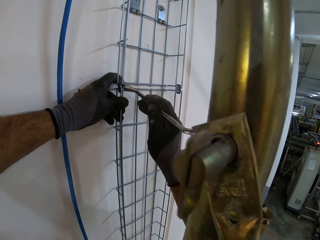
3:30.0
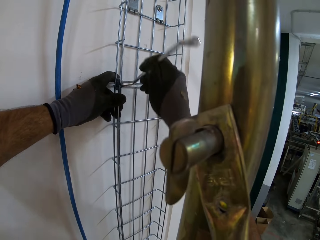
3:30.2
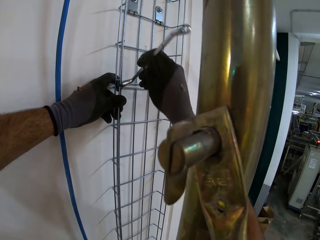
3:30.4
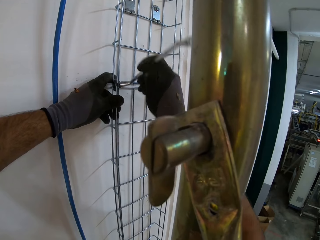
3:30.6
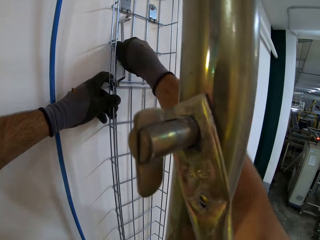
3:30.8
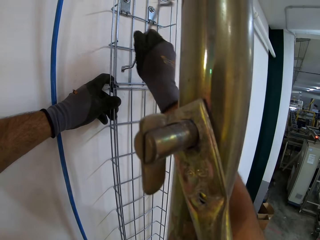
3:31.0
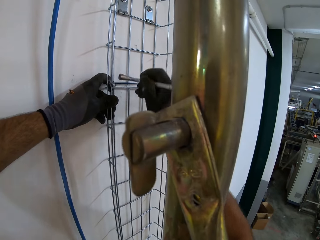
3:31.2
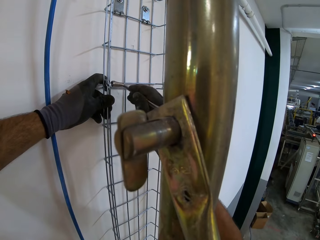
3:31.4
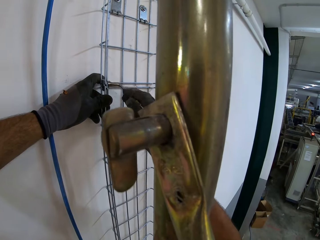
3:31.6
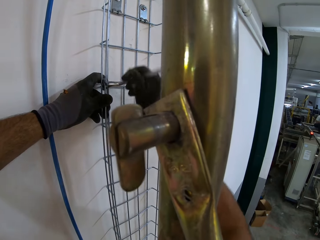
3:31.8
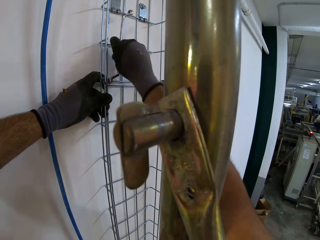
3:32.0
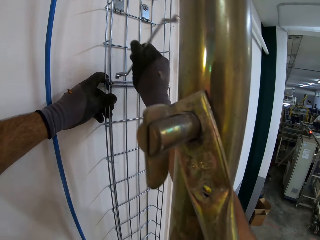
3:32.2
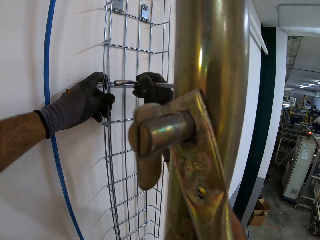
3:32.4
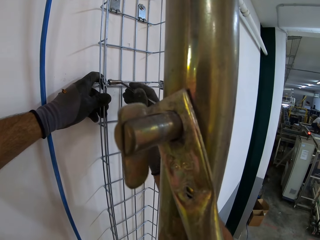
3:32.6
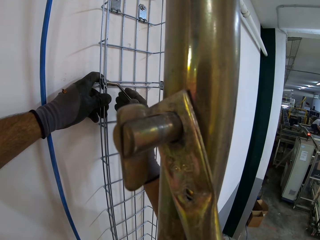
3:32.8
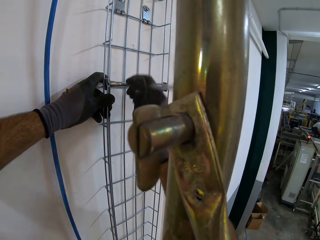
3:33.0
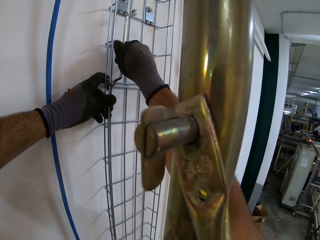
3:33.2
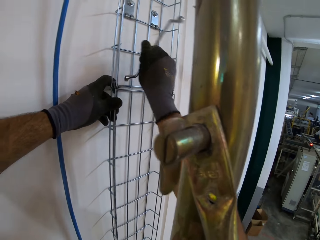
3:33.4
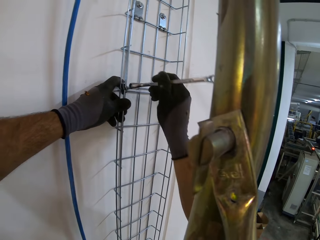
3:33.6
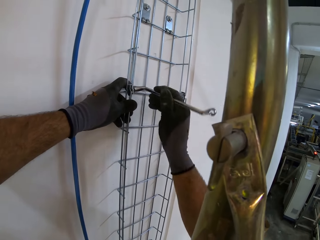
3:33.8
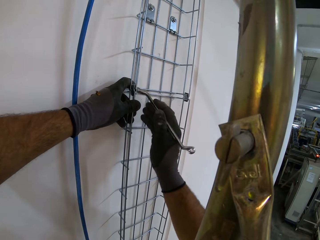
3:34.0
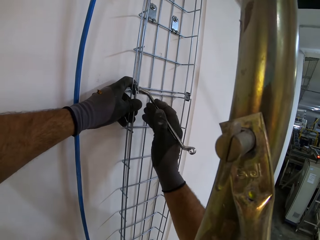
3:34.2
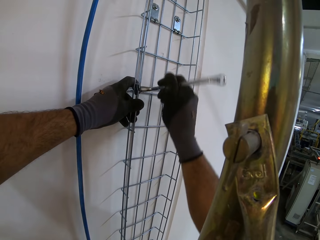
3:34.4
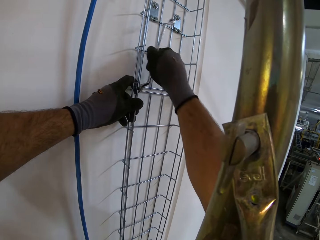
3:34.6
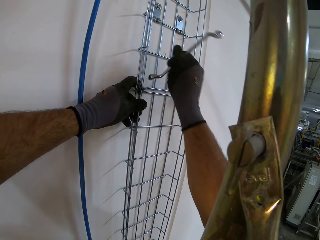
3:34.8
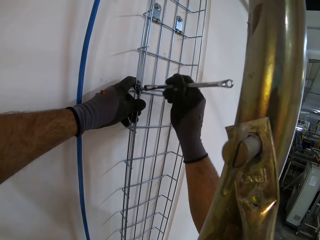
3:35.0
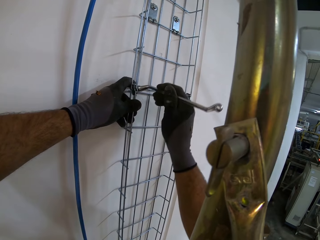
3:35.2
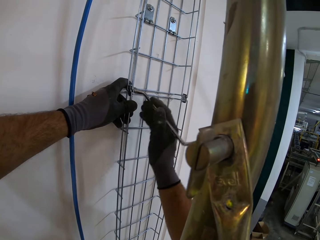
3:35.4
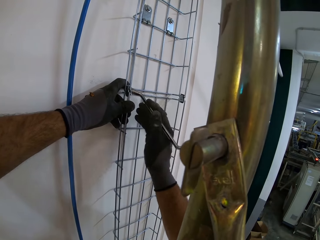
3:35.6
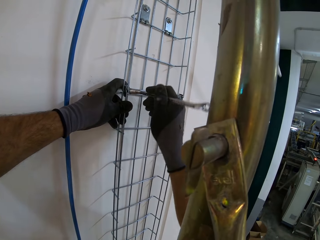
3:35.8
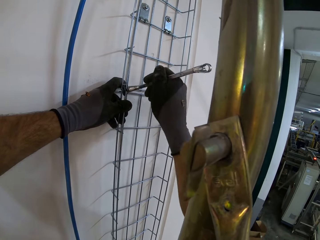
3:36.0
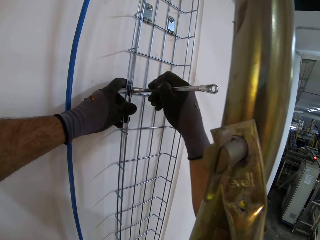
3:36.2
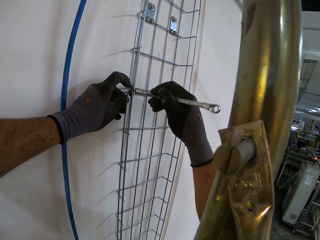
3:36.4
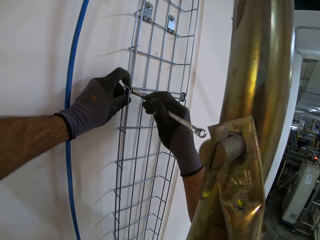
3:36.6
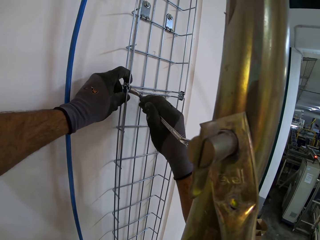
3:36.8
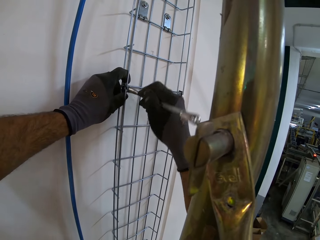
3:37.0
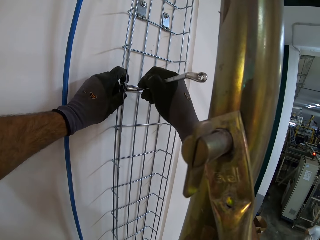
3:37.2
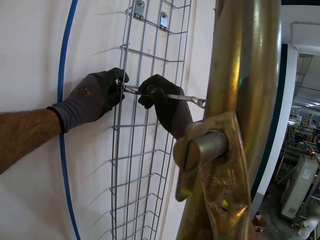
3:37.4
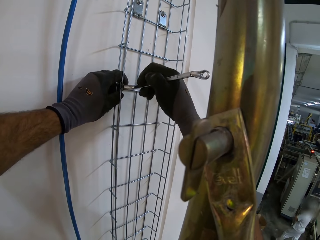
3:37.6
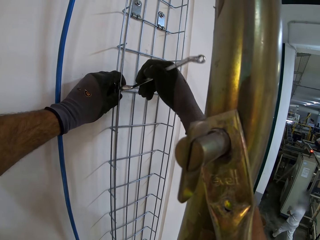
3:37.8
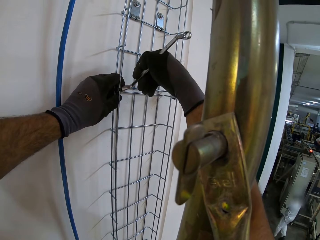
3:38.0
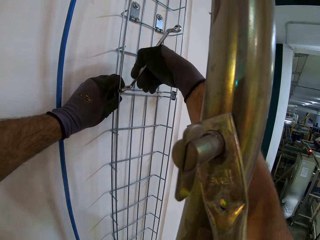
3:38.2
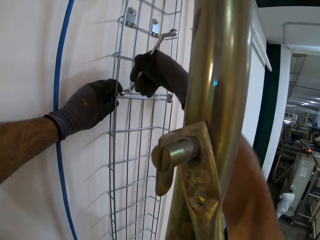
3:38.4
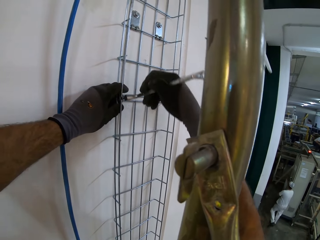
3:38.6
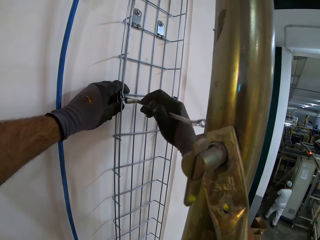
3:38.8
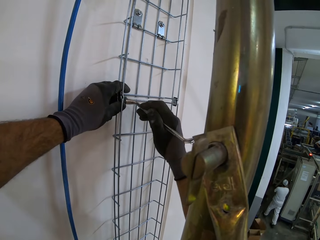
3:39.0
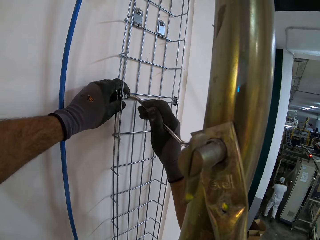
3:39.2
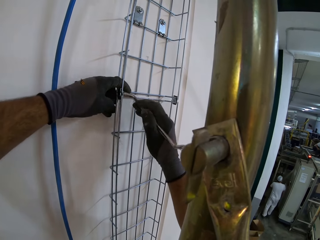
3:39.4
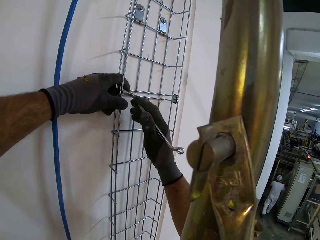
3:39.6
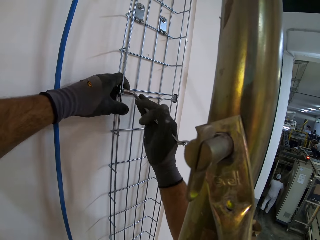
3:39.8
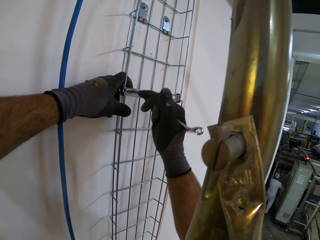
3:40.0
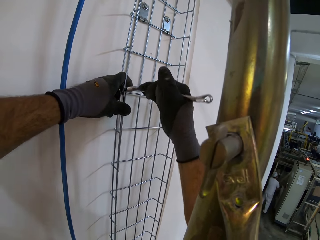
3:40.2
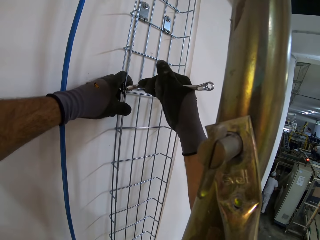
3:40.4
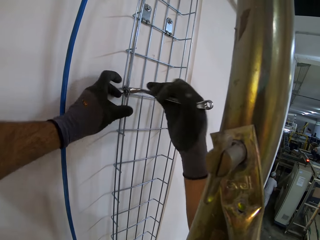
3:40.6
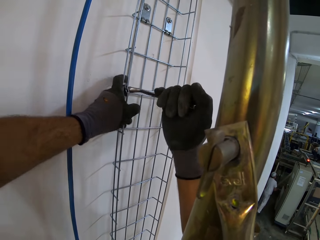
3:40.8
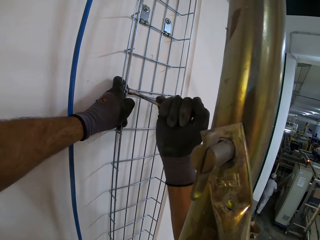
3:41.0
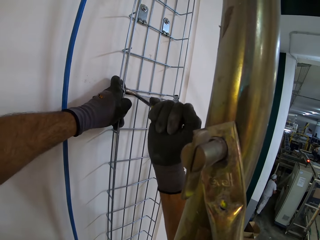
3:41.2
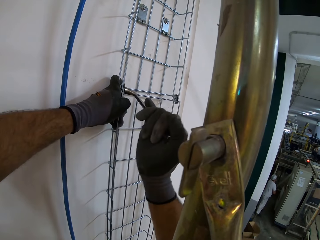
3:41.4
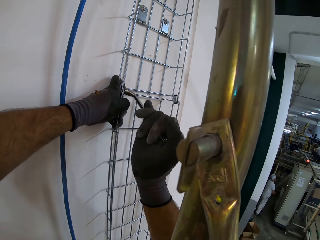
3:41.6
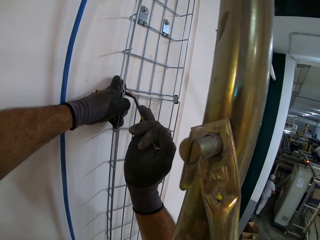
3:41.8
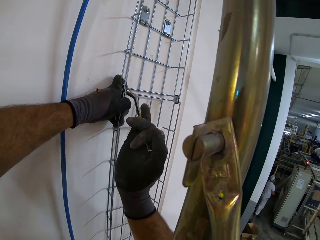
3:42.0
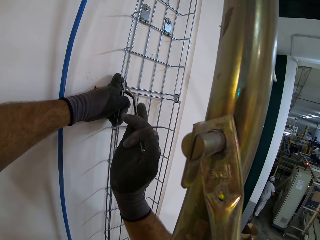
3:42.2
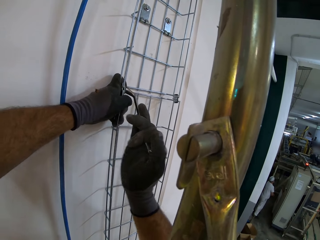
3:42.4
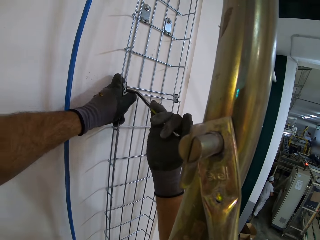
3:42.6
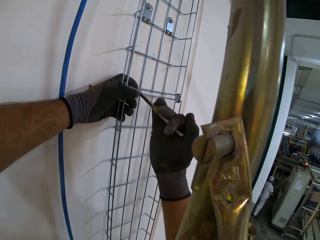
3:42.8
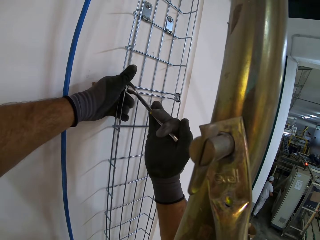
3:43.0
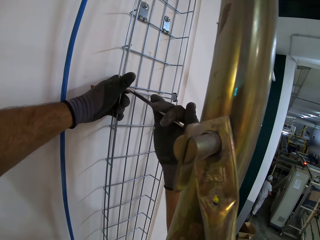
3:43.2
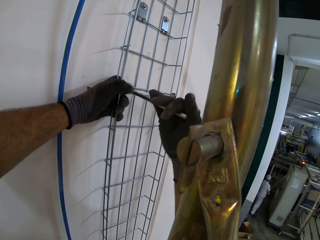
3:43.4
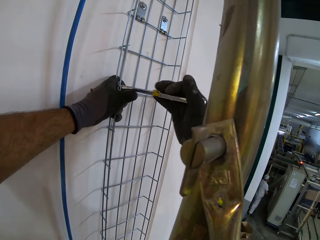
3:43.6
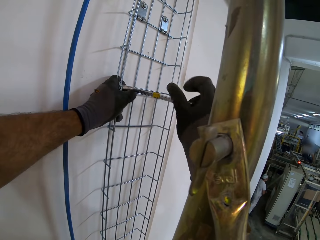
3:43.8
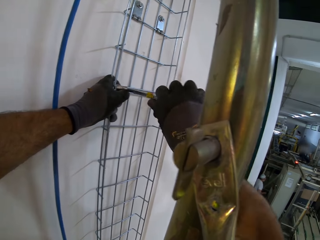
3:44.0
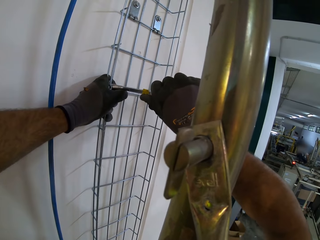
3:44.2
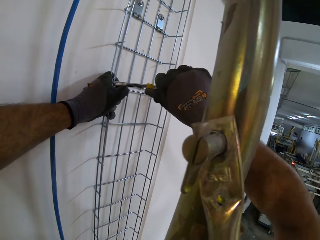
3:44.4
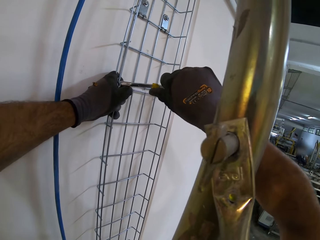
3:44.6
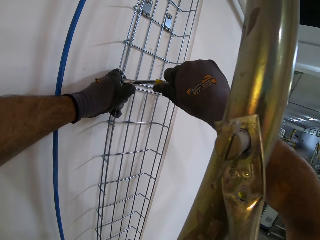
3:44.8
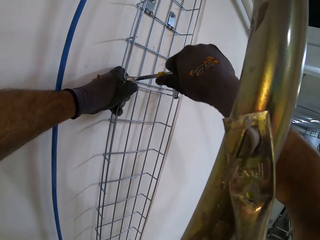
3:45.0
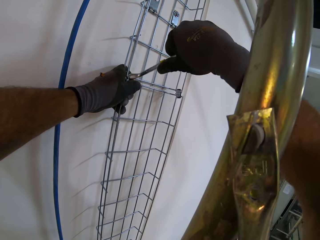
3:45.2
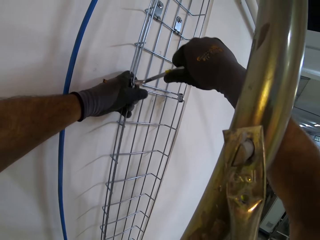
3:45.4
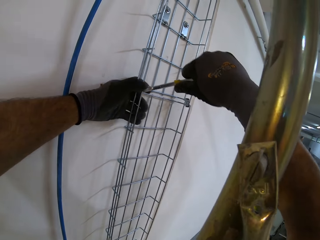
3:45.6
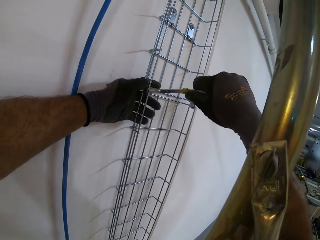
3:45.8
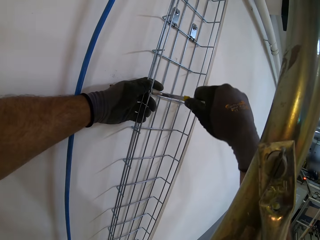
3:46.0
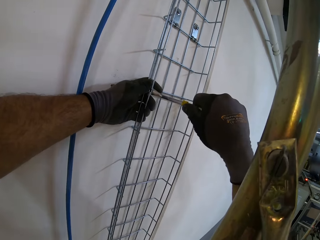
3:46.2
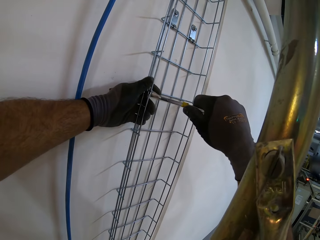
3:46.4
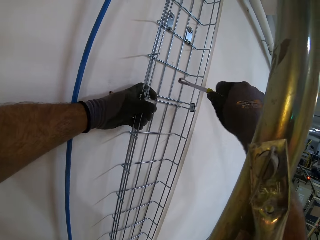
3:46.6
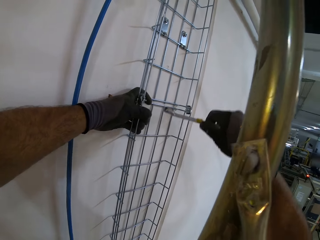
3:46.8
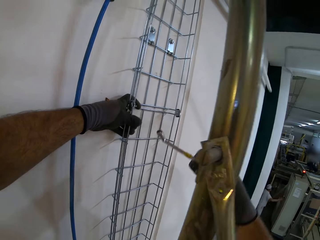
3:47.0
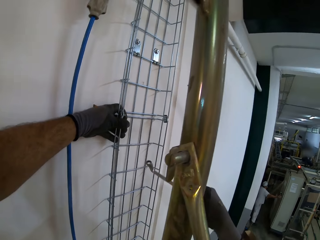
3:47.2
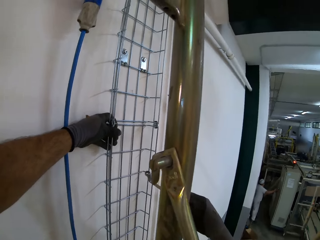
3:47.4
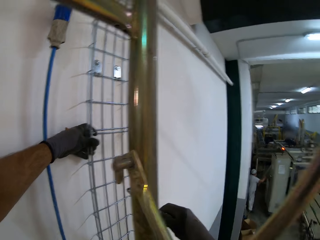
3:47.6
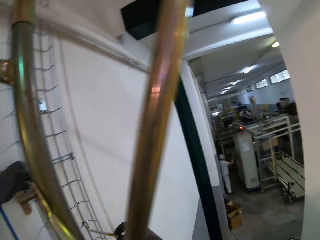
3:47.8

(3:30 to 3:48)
The camera wearer tightens the wire holder. A man walks in the room. The camera wearer tightens the wire holder.

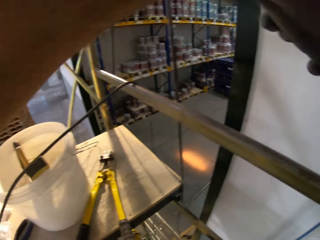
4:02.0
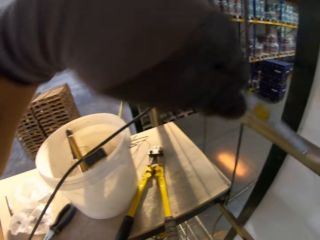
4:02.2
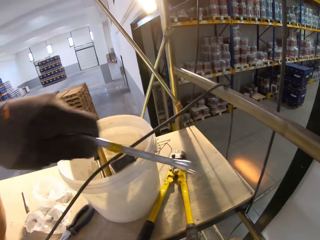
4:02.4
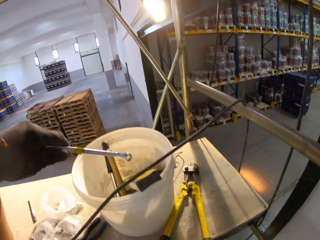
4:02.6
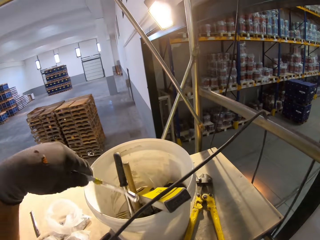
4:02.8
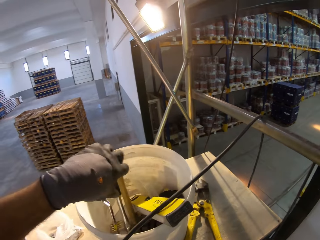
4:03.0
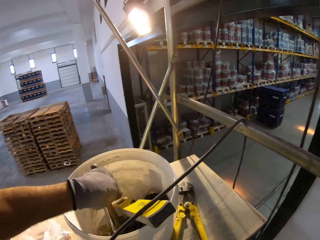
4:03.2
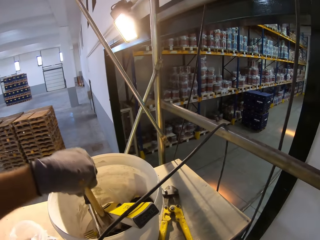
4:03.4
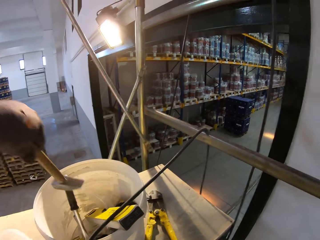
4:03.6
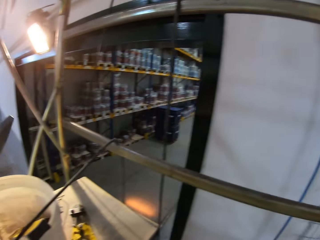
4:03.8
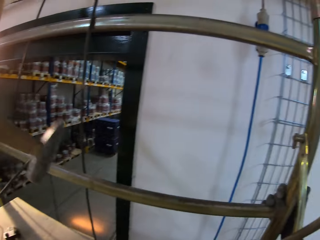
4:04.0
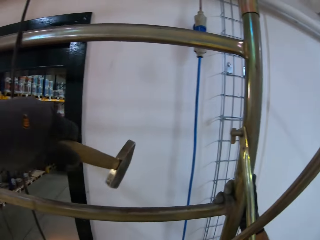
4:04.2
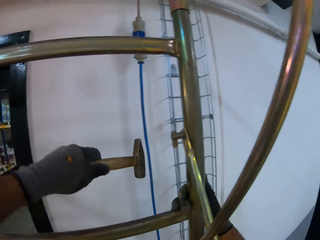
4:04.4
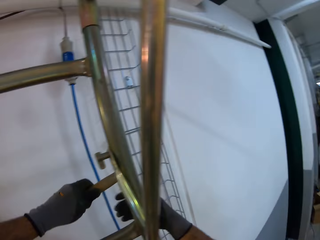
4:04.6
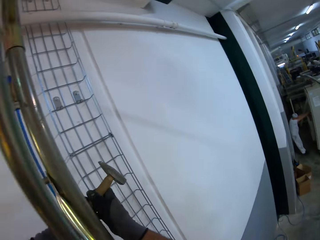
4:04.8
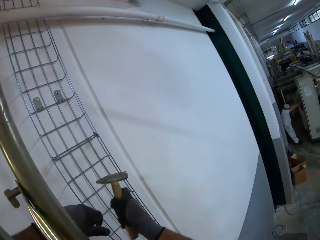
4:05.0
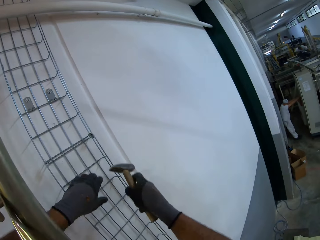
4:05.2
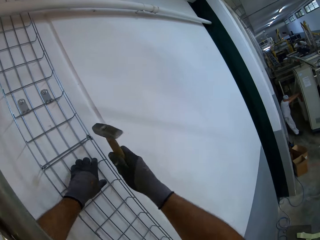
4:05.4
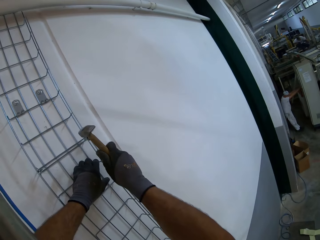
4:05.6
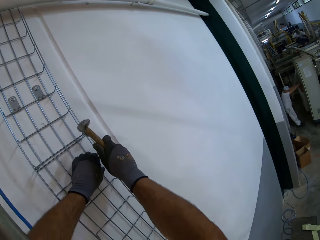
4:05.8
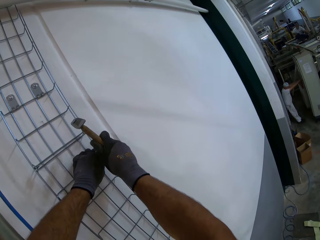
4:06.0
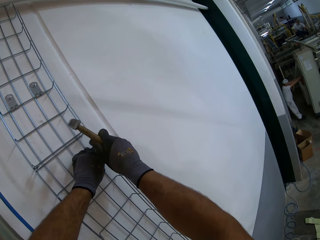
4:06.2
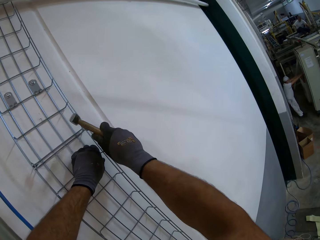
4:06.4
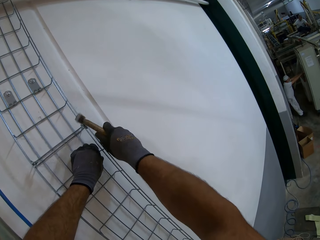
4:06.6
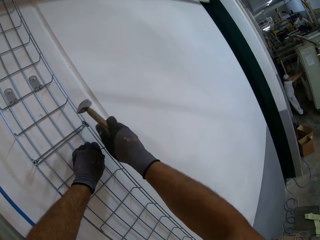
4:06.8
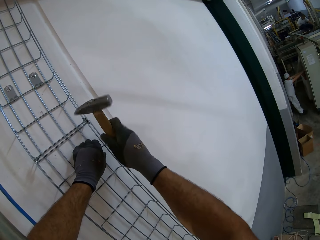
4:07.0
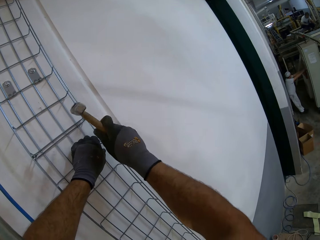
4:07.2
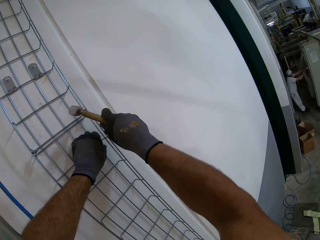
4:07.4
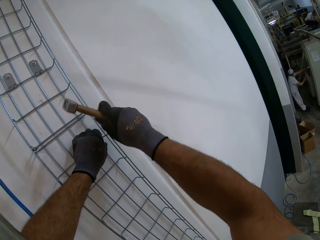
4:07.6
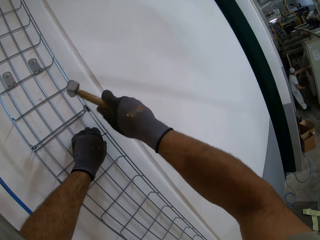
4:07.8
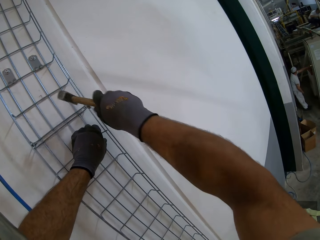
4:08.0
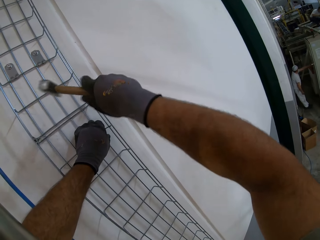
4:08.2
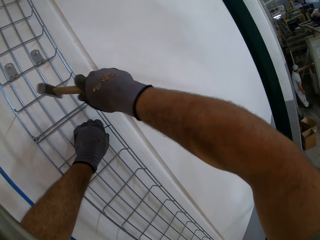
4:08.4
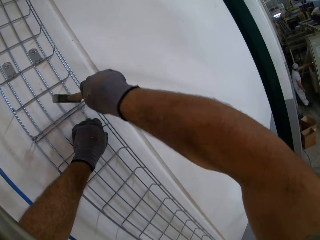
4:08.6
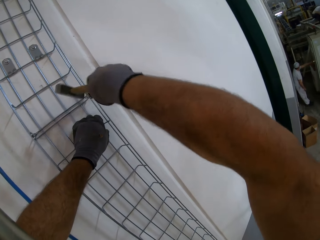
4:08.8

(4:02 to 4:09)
The camera wearer puts the spanner in the bucket. They take the hammer. They hit the wire with the hammer.
